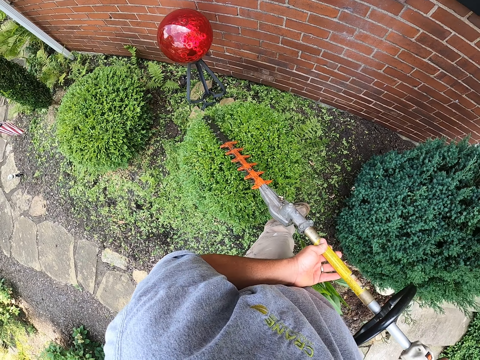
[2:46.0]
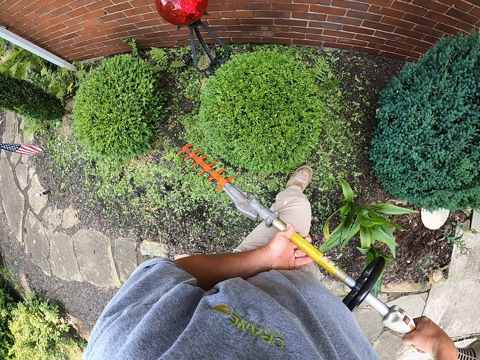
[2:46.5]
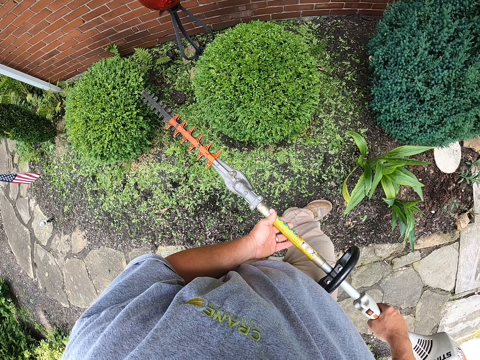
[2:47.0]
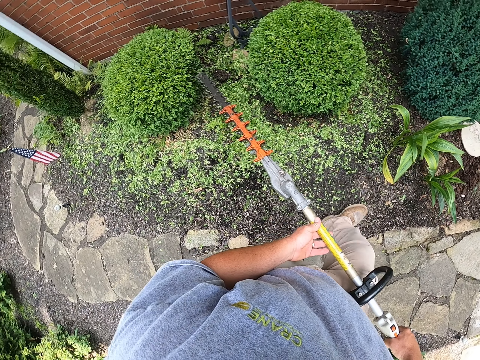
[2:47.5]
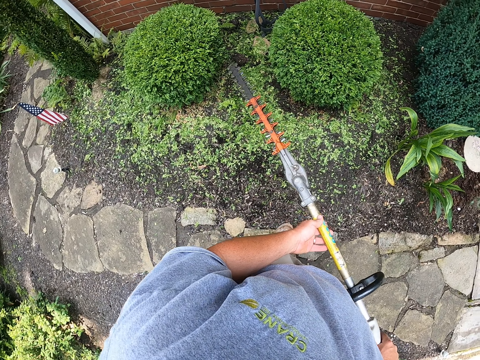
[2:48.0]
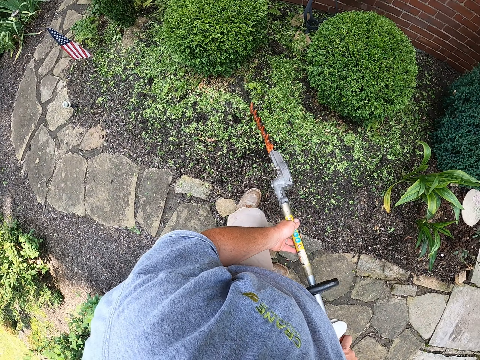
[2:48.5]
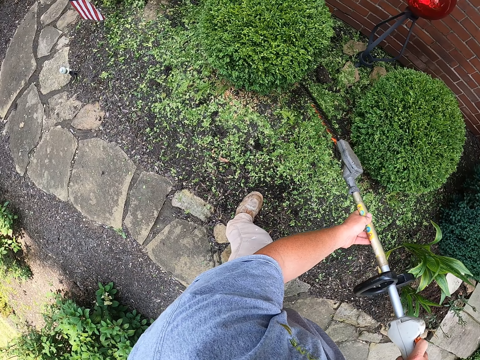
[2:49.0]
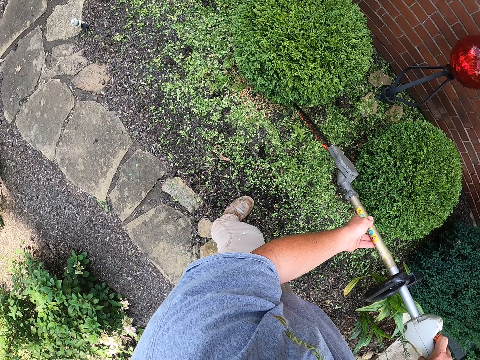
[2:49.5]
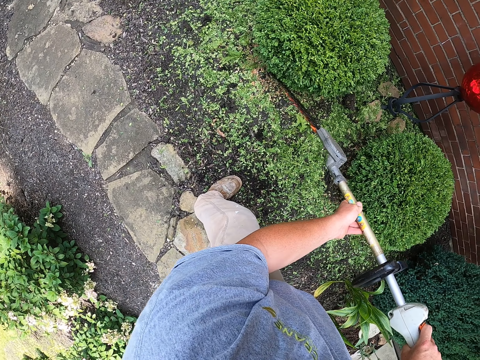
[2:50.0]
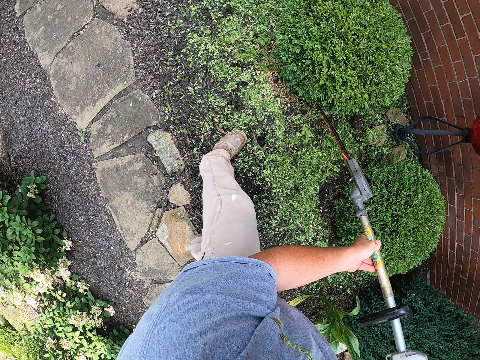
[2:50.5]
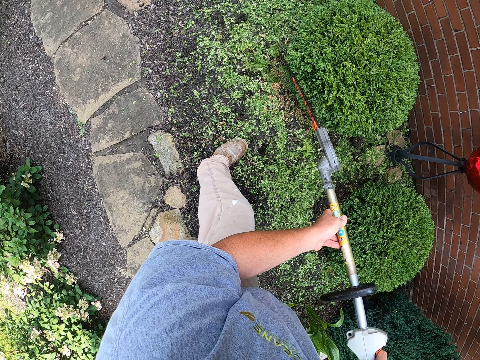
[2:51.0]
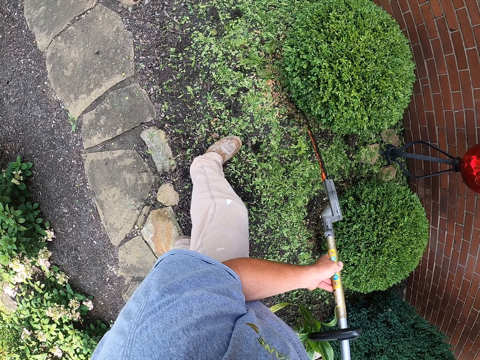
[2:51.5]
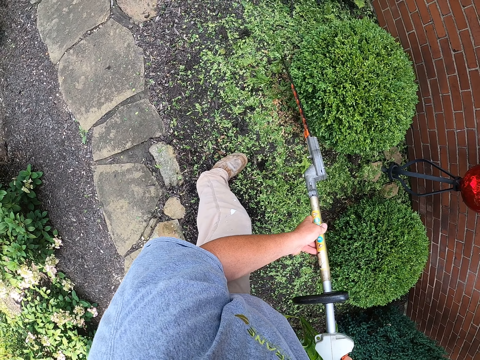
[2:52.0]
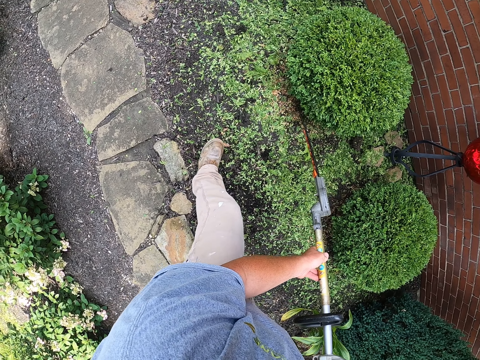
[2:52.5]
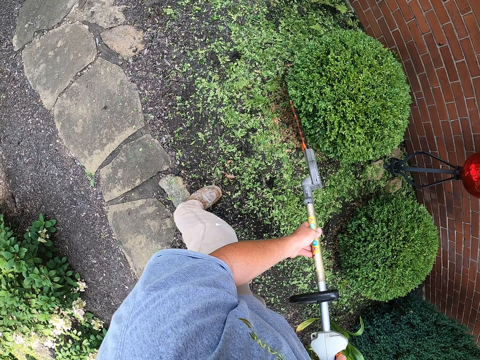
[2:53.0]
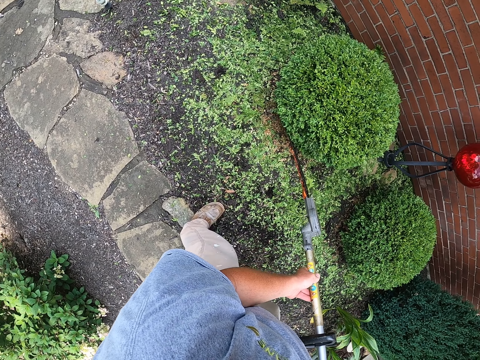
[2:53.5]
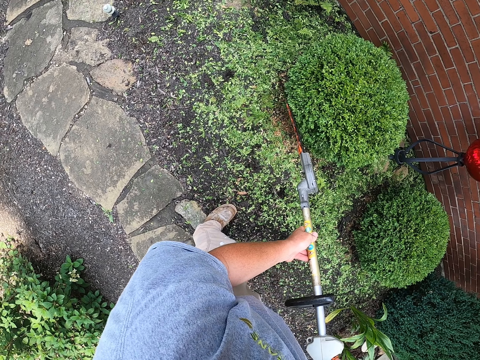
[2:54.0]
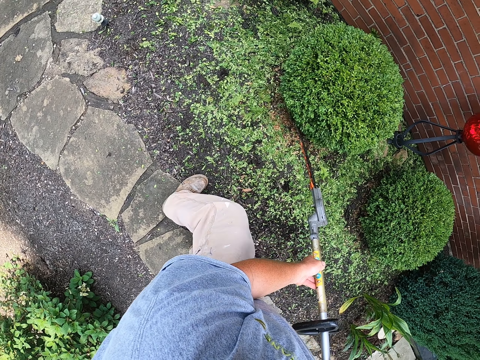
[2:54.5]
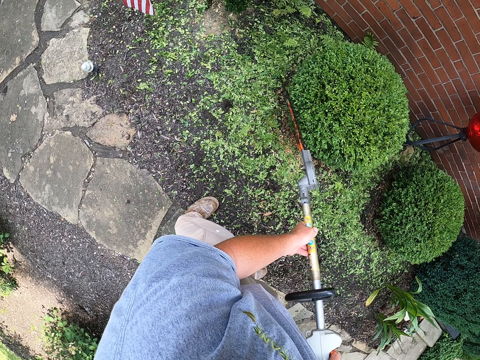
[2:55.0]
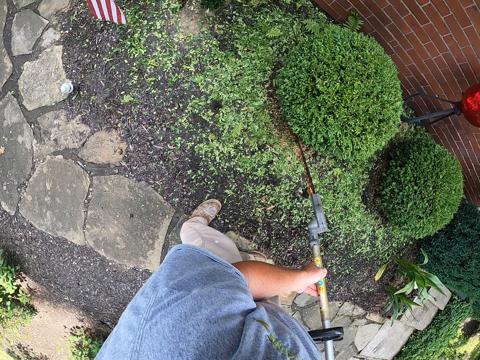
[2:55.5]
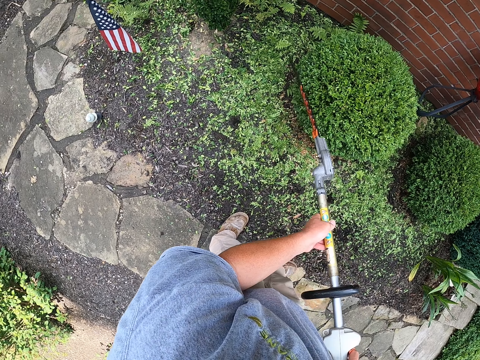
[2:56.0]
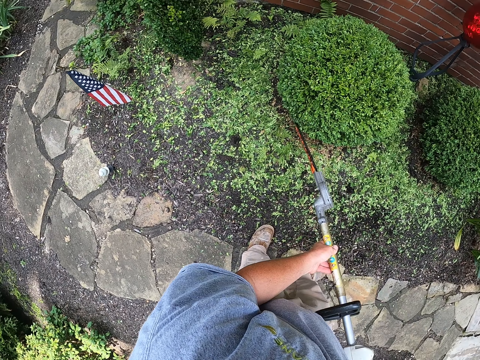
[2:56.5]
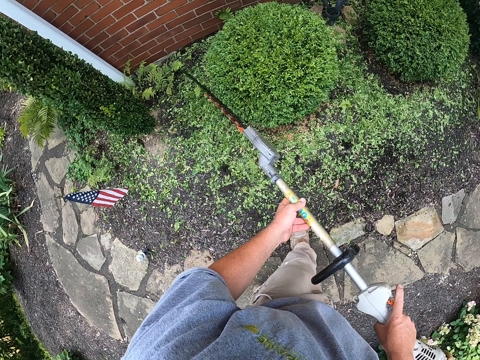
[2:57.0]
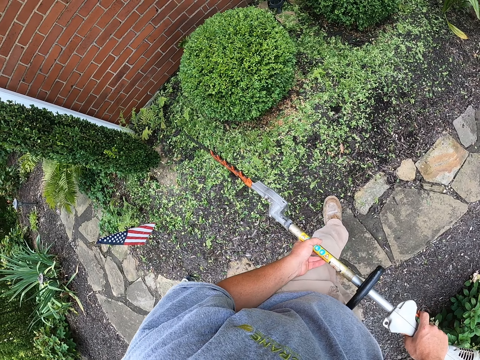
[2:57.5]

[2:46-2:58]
The camera wearer trims the grass.

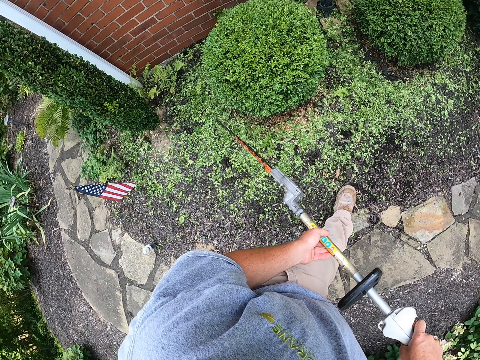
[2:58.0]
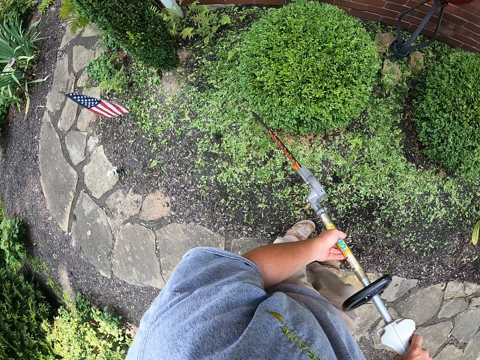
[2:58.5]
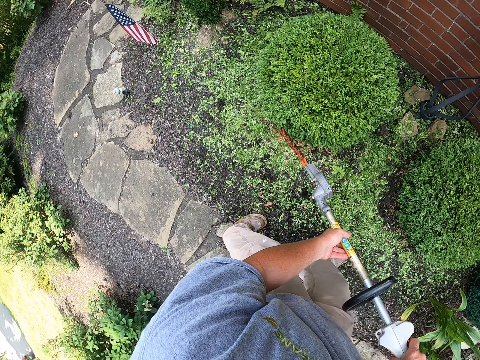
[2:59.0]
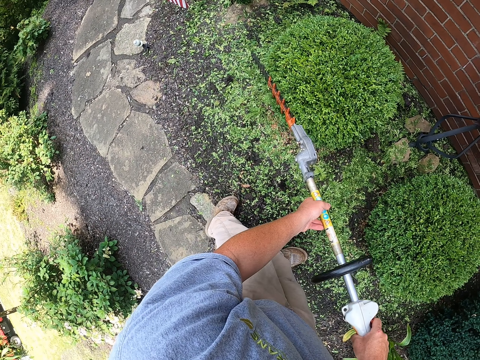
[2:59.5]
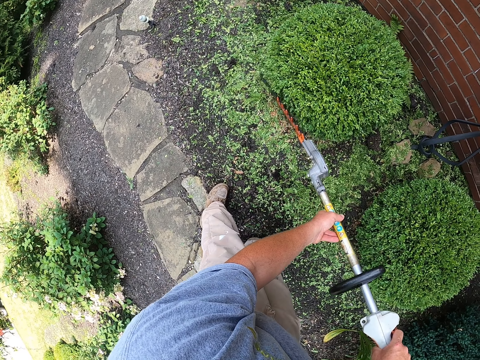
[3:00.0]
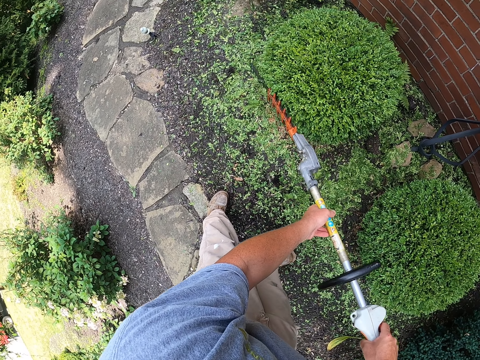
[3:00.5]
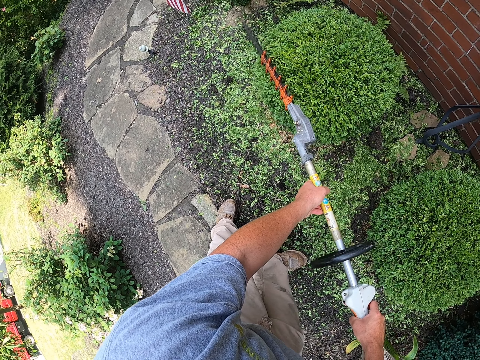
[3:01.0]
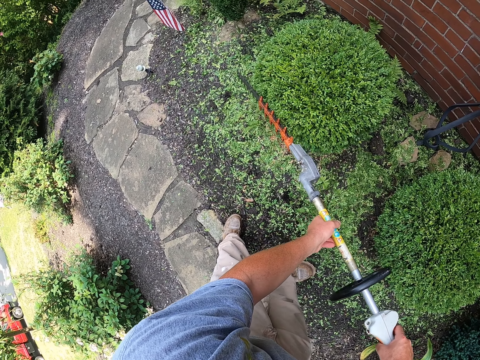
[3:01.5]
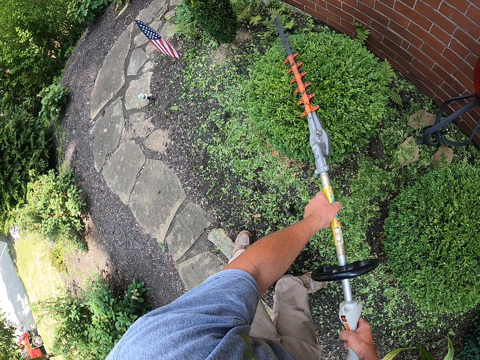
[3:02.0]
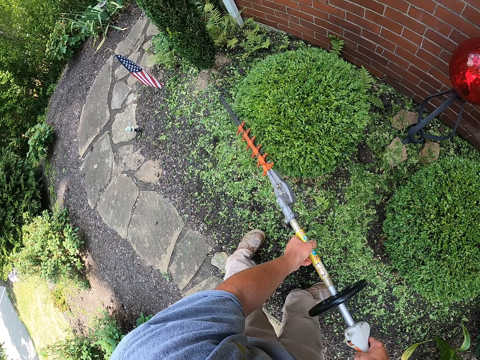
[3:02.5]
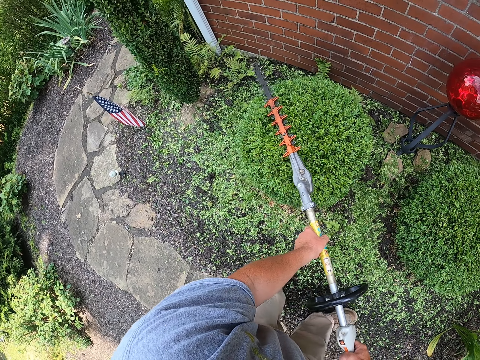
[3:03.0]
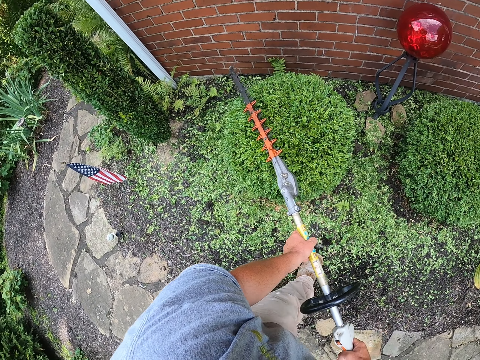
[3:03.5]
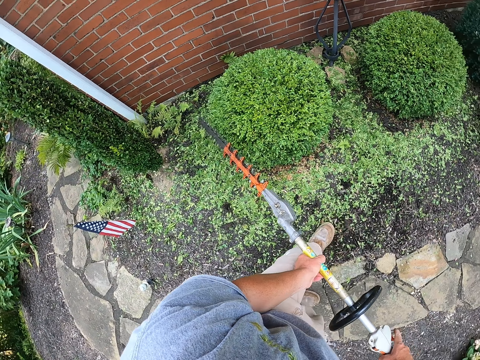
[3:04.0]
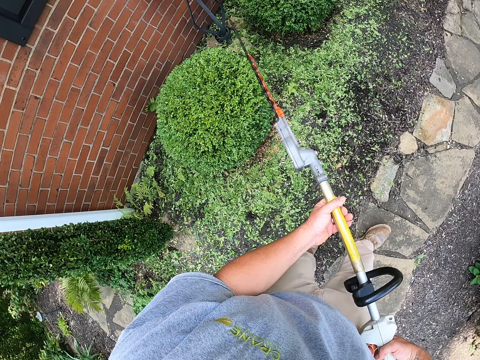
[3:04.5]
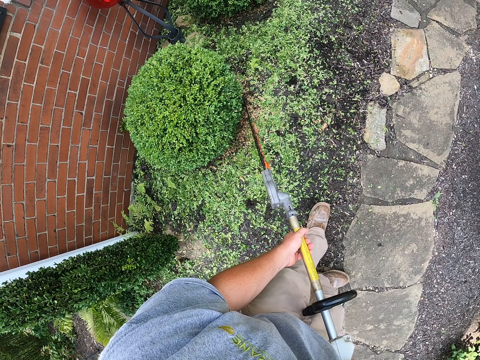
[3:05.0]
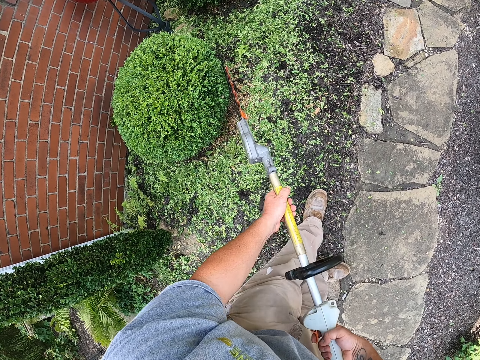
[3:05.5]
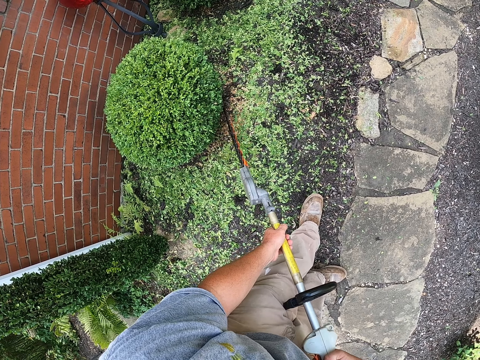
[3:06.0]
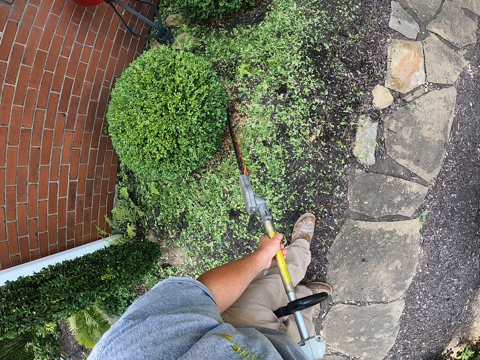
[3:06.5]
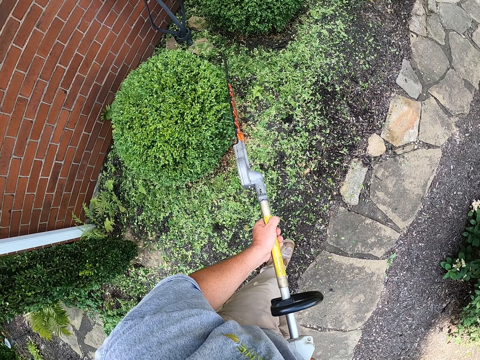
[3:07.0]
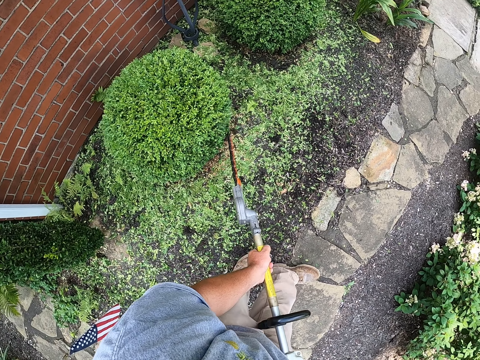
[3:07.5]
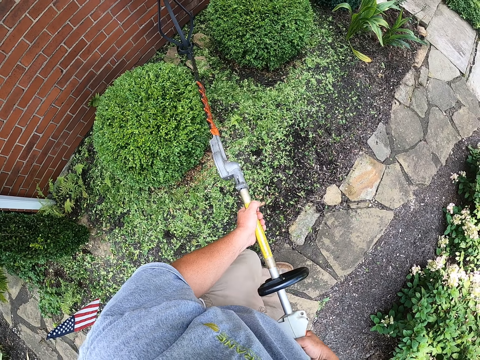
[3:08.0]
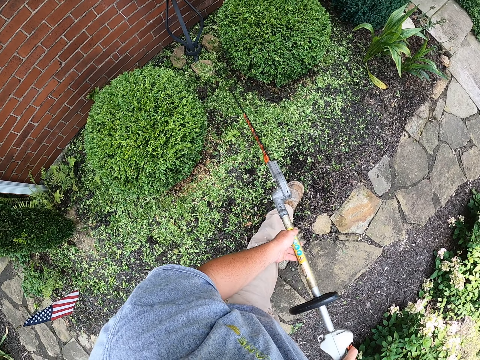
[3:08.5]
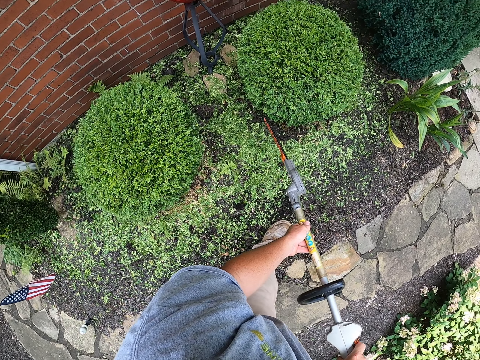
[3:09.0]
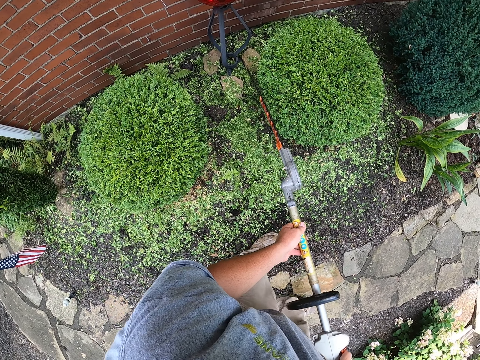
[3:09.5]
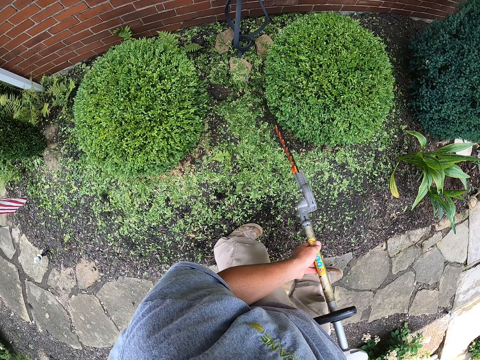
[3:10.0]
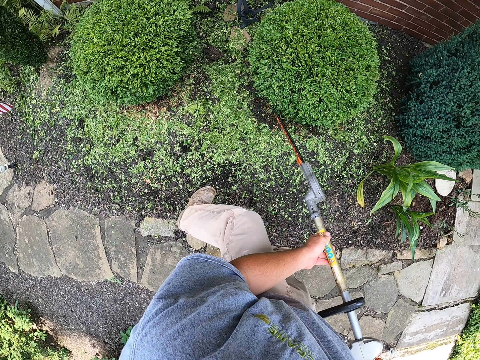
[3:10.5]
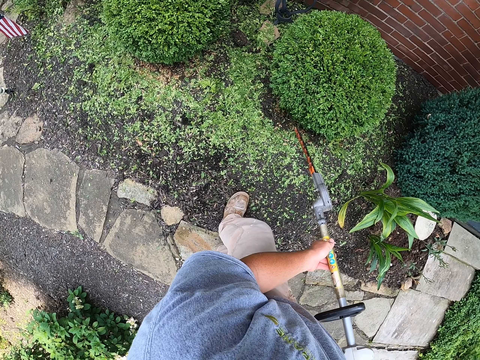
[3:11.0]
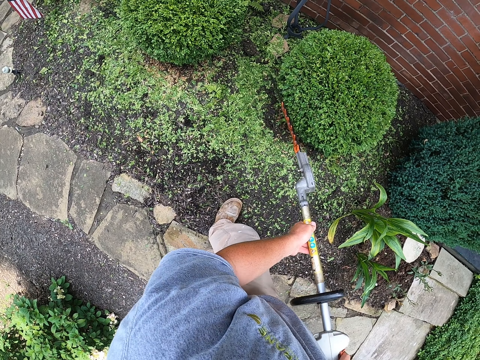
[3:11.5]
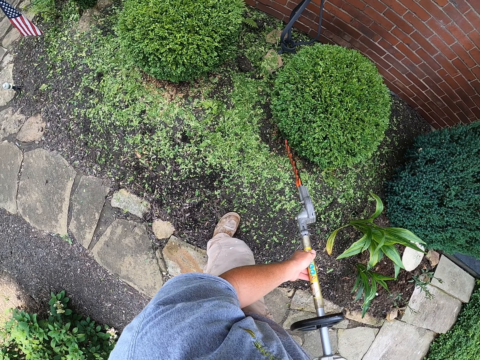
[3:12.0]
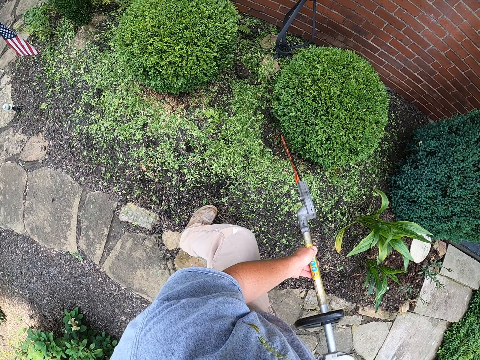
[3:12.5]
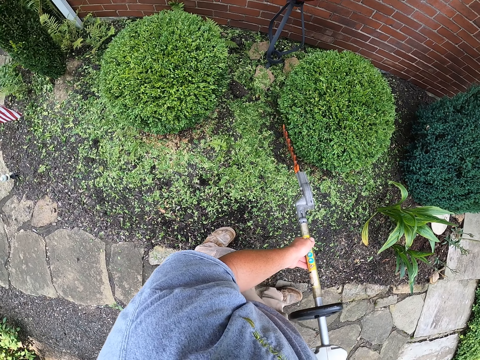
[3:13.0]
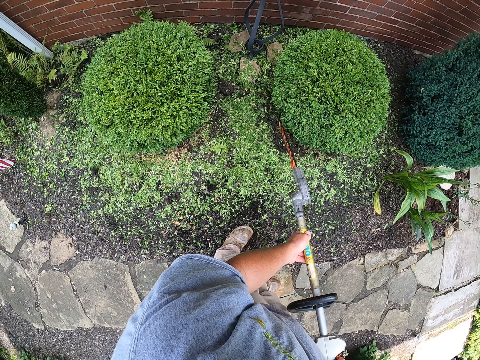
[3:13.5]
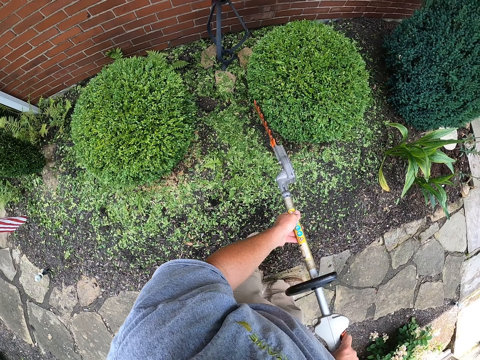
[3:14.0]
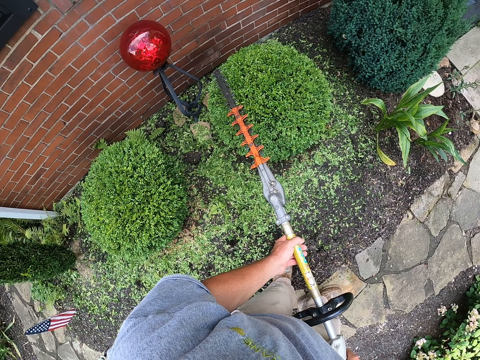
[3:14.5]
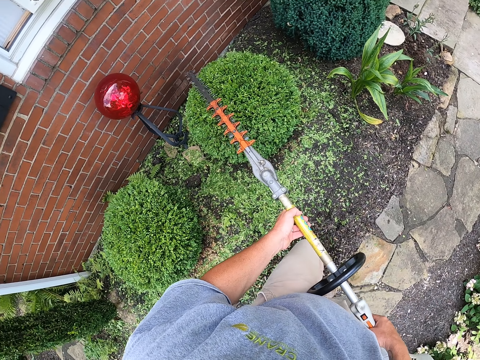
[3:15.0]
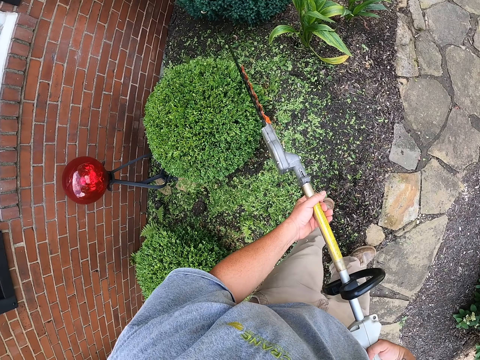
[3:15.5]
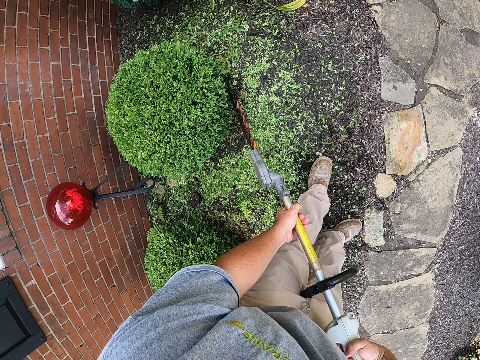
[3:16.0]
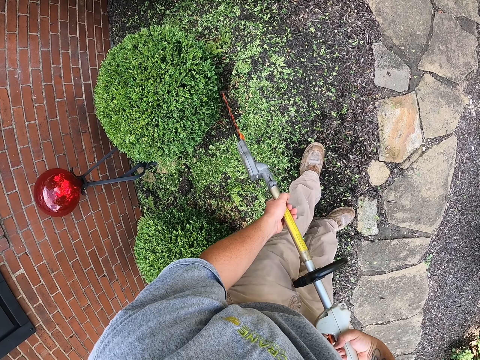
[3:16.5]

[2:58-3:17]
The camera wearer holds the hedge trimmer. They trim the grass.
